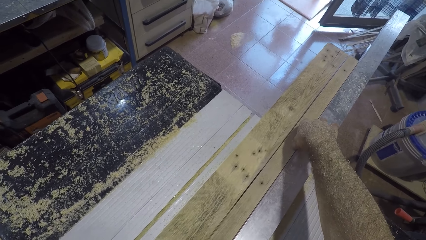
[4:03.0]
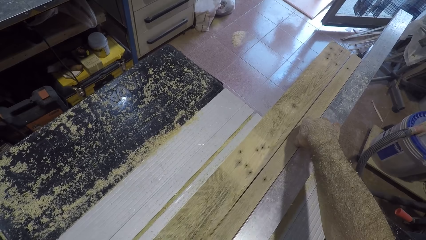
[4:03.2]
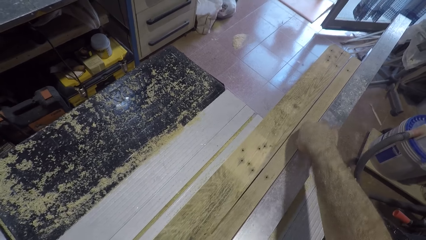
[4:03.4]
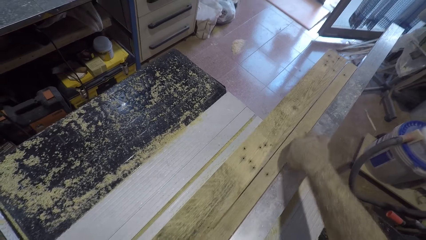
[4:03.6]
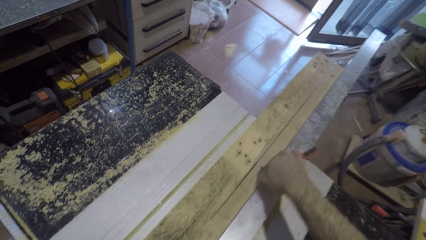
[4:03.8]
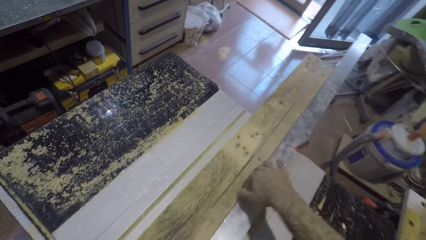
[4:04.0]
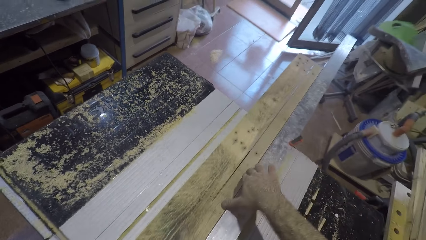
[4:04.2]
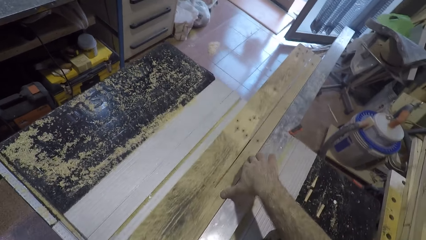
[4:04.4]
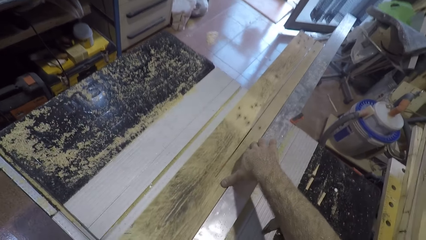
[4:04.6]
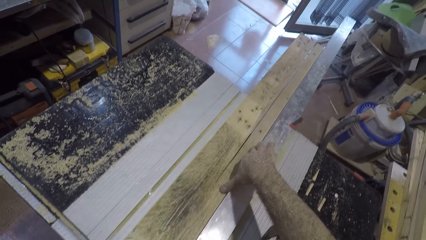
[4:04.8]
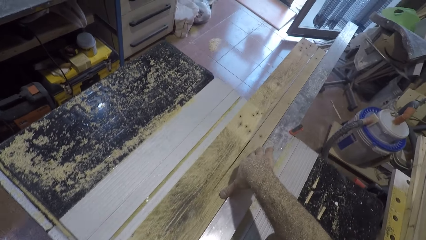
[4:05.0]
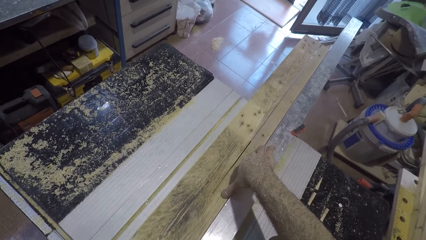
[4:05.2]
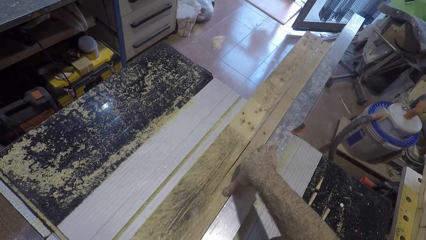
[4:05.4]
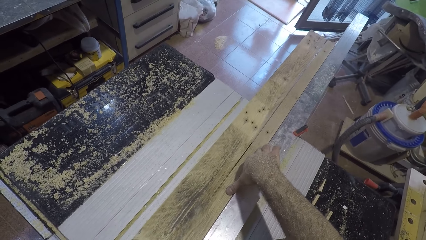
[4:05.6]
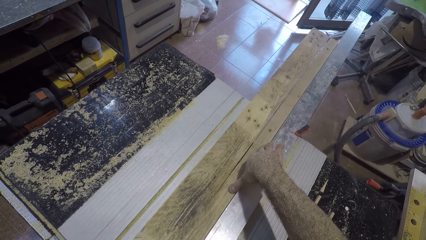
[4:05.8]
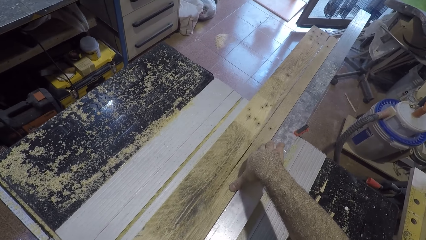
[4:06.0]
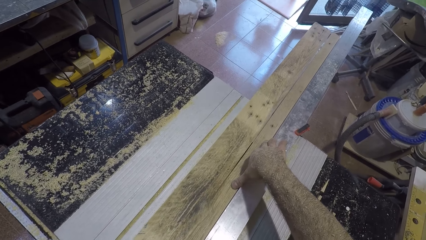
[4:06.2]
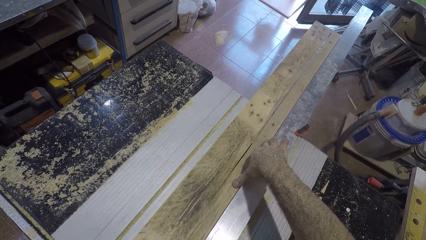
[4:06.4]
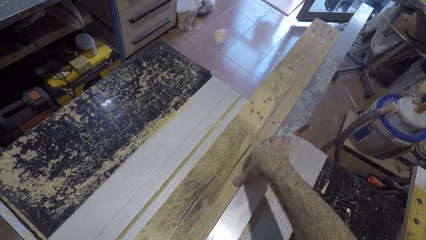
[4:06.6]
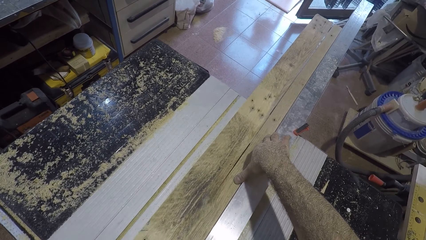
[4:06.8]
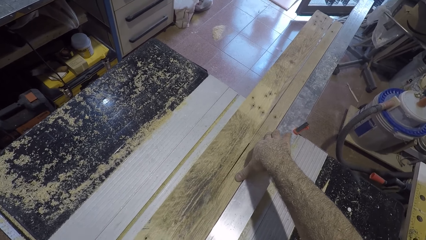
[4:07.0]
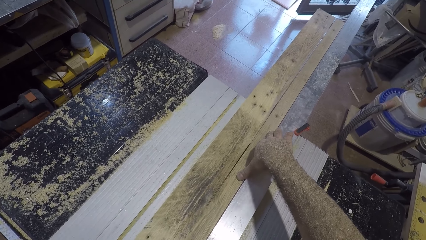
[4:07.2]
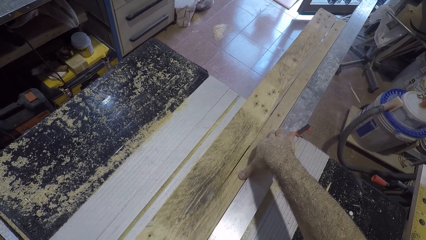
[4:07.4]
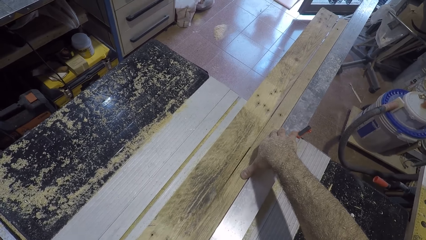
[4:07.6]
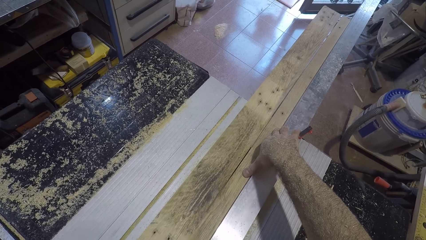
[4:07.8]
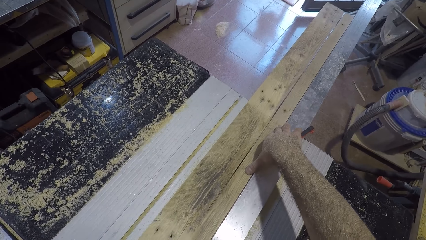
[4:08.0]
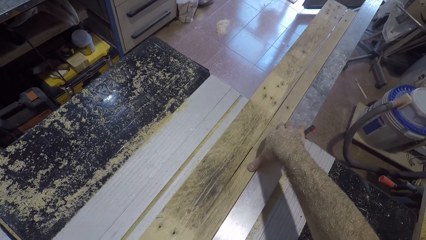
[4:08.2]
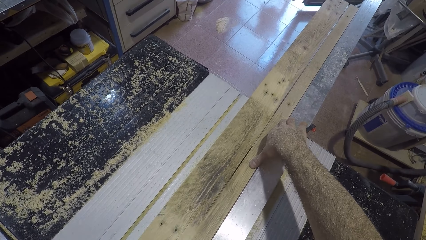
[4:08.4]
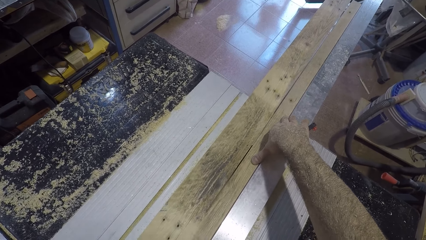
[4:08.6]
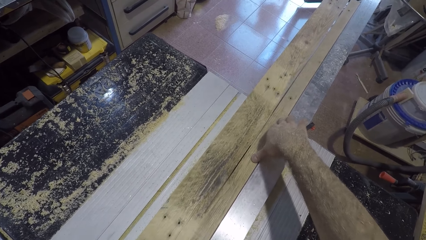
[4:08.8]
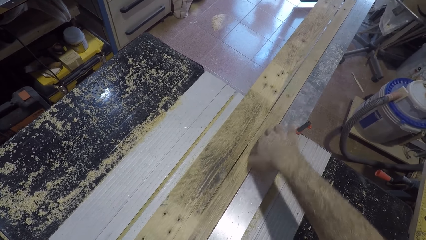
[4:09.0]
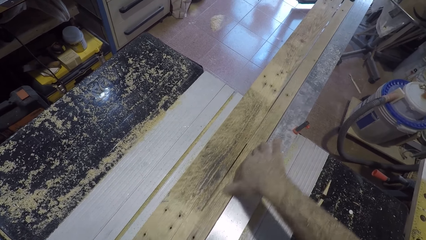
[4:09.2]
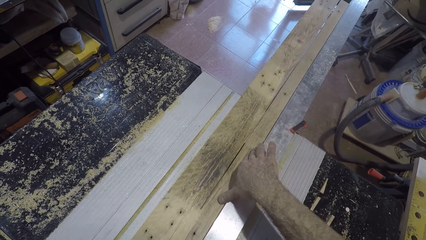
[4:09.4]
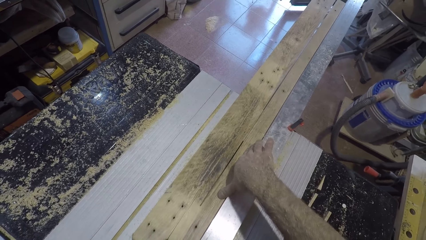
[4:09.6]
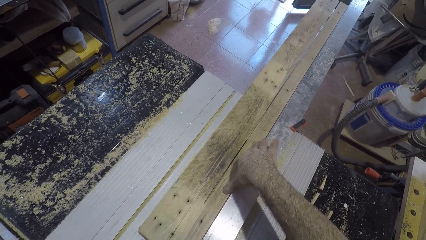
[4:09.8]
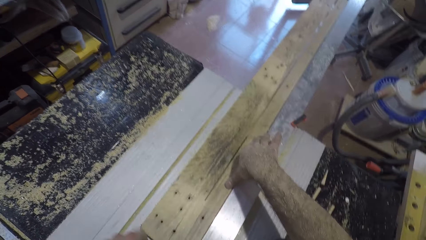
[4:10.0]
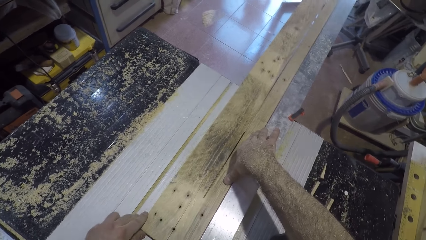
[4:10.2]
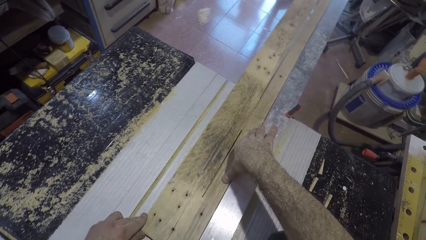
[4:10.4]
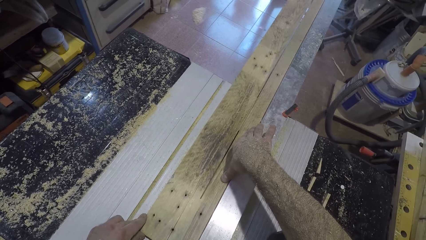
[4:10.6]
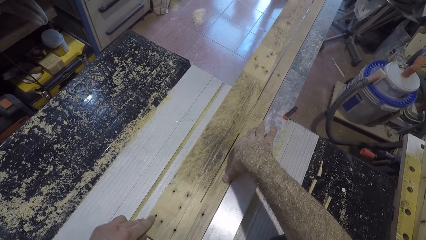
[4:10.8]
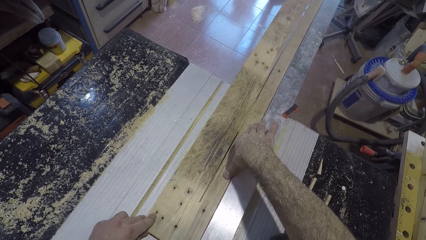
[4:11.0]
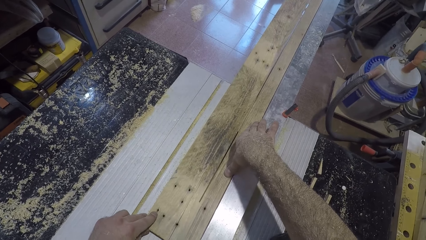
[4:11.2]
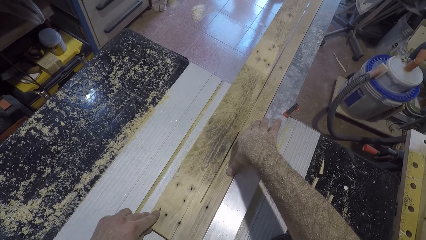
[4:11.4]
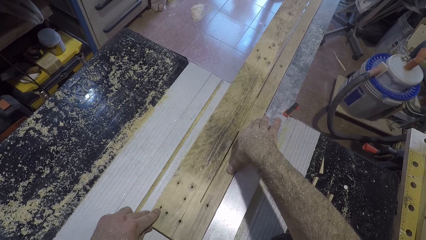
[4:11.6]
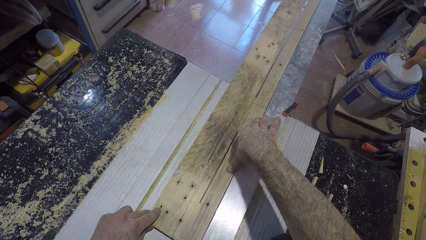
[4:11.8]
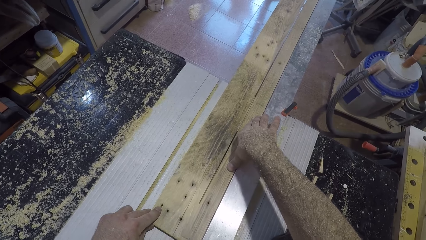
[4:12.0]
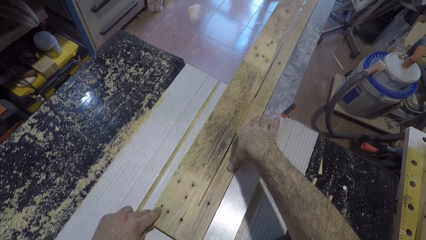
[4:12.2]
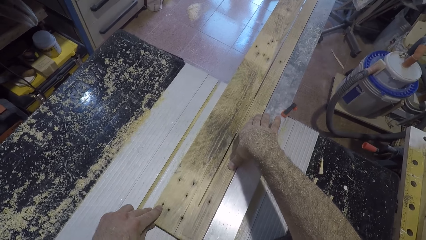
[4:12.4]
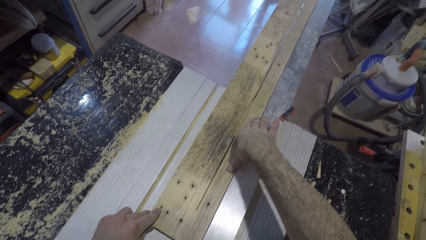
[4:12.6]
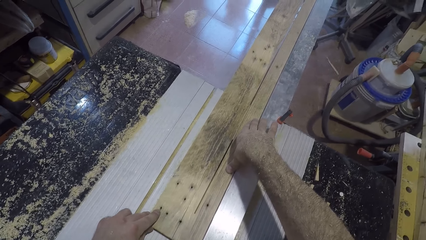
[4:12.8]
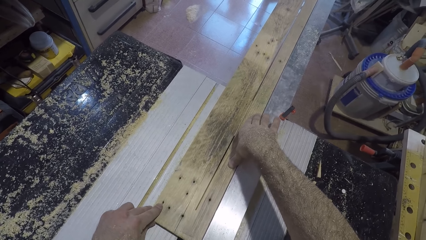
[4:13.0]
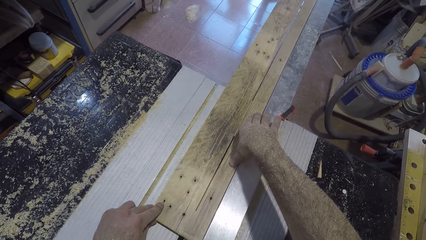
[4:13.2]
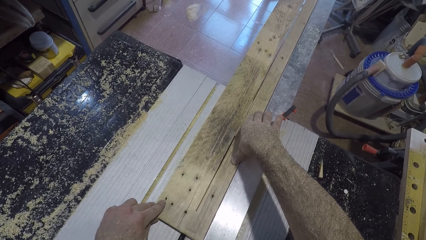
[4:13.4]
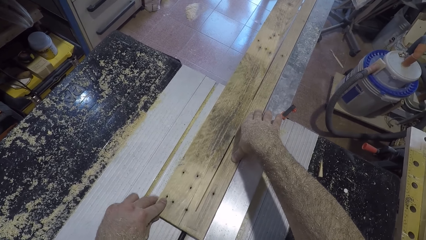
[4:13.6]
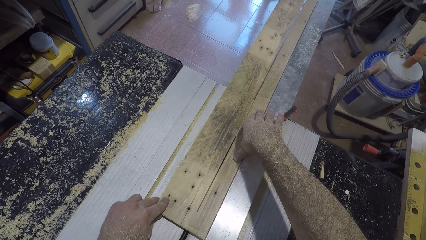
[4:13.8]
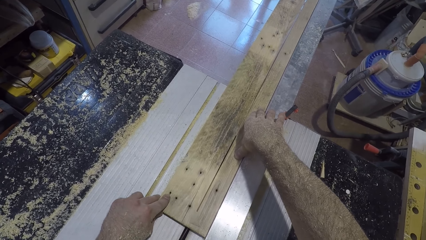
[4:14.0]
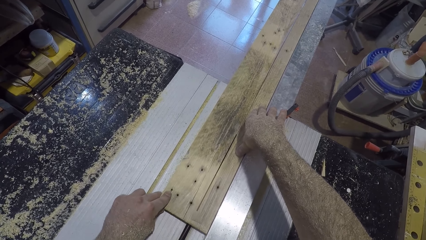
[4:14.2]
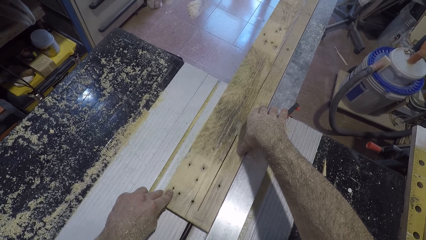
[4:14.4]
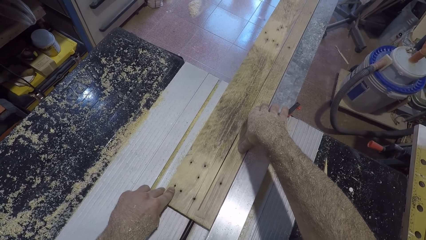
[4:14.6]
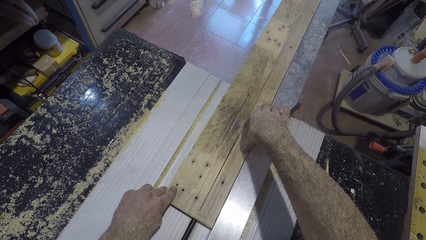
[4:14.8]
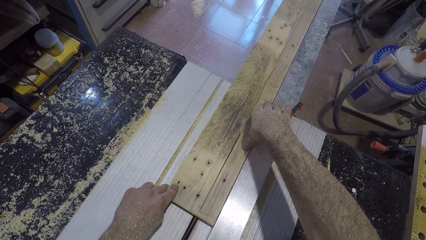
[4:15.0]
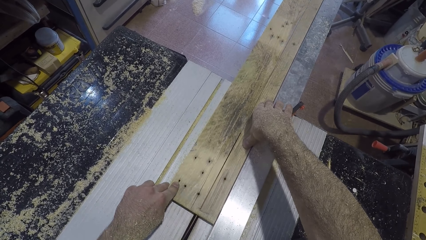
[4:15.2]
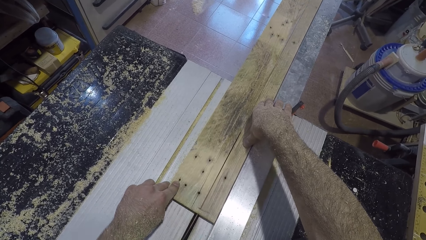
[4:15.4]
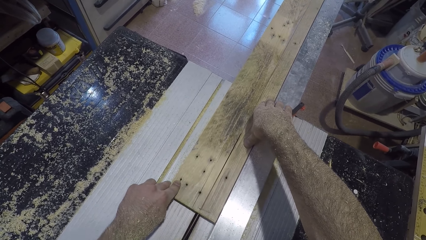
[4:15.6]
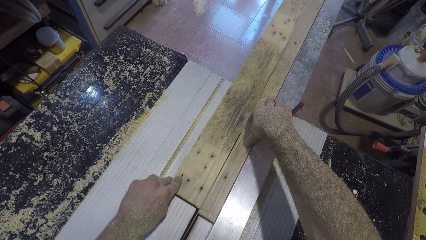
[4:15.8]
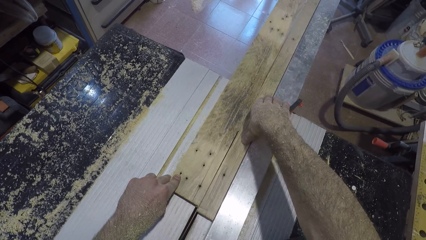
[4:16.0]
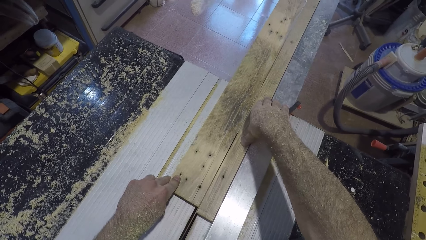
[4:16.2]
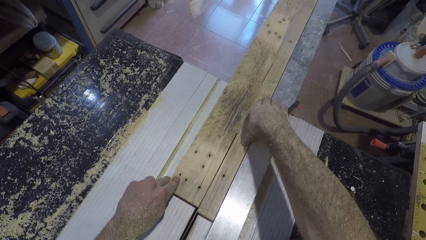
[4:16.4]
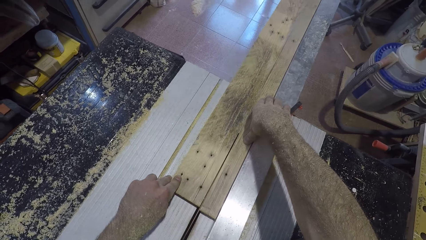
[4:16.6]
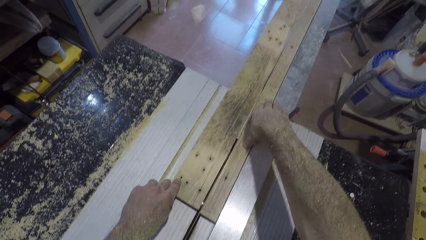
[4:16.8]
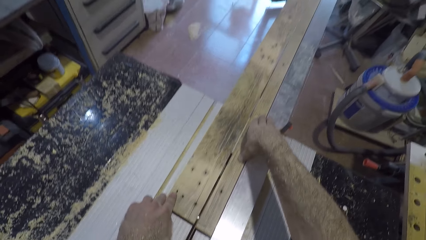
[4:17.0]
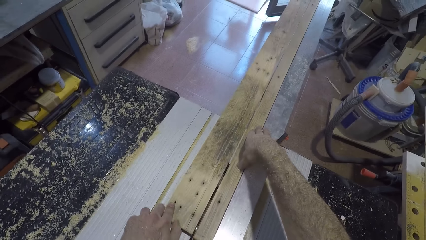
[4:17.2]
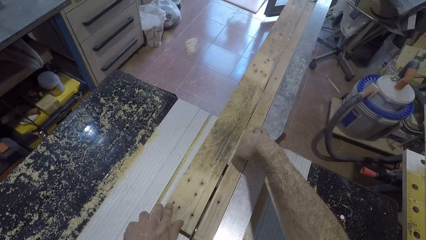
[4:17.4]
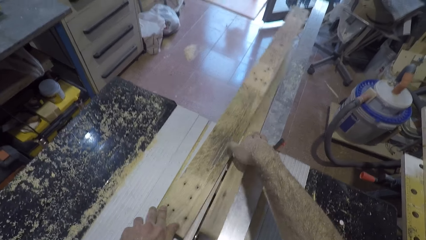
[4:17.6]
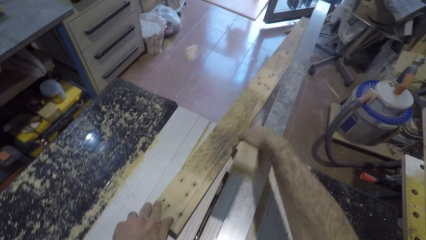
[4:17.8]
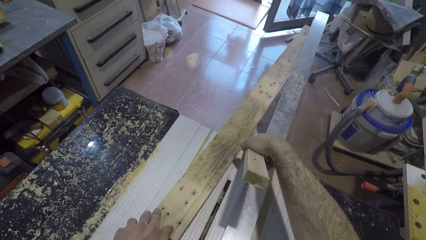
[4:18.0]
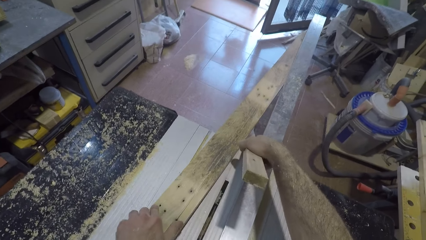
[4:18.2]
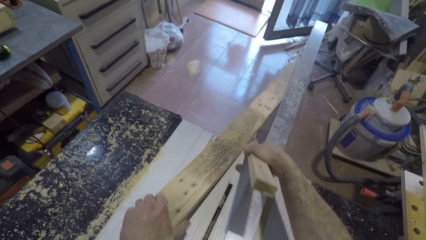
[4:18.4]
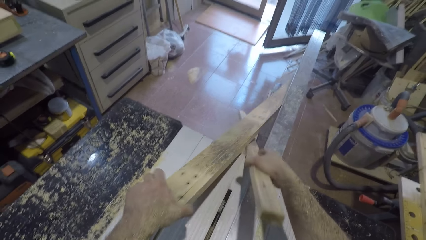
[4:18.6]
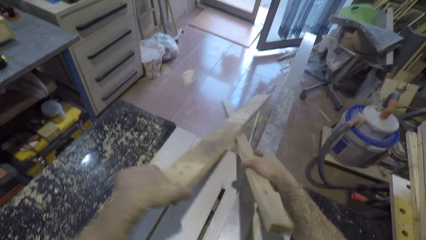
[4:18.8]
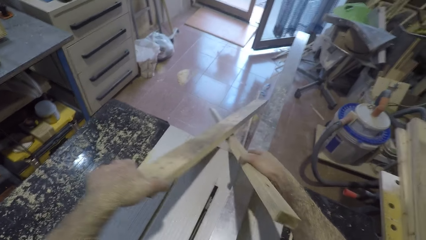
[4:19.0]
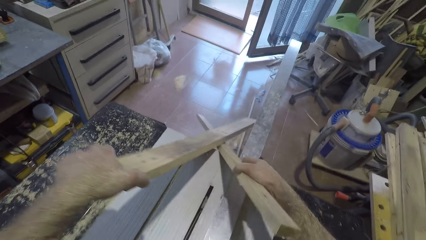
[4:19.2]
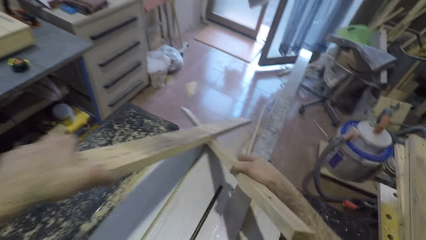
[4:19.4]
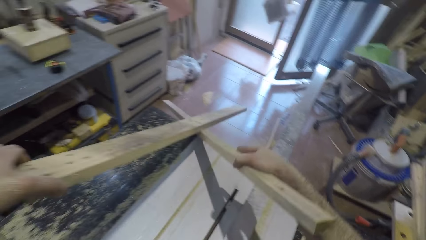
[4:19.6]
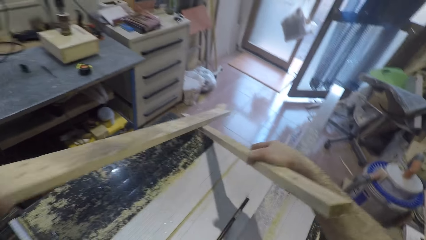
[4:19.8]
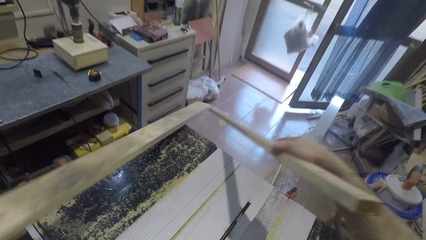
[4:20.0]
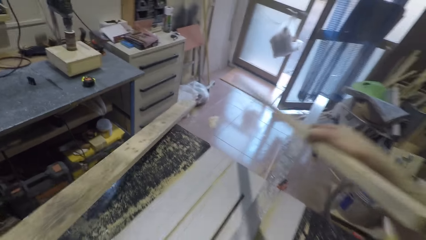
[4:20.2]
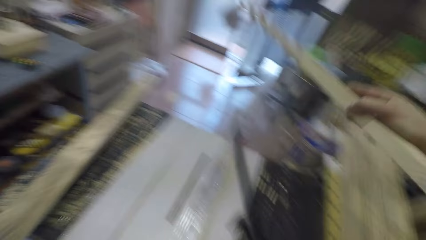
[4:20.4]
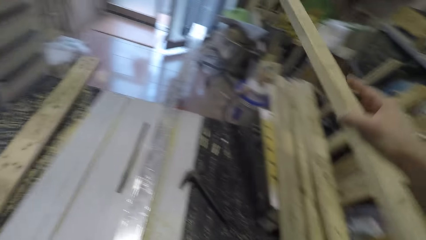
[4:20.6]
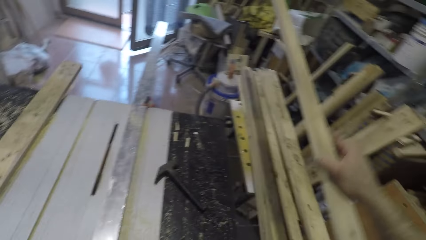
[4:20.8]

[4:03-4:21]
The camera wearer adjusts his right hand on the plank of wood. He moves his right hand backwards. He cuts the piece of wood with the electric table saw wood cutter. He adjusts his right hand on the plank of wood. He moves his right hand backwards. He cuts the piece of wood with the electric table saw wood cutter. He holds the planks of wood with both hands. He picks one piece of wood with his right hand and picks the other piece of wood with his left hand.
